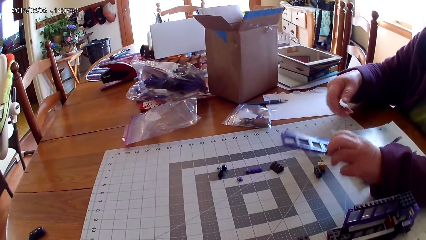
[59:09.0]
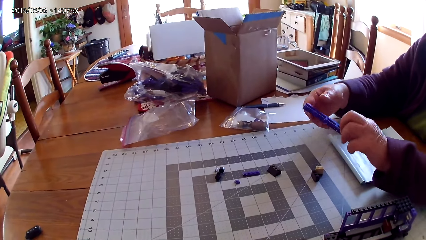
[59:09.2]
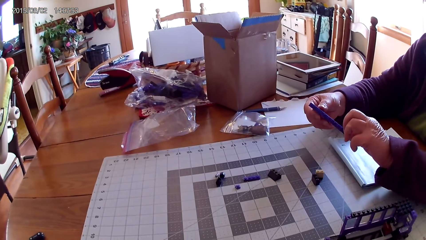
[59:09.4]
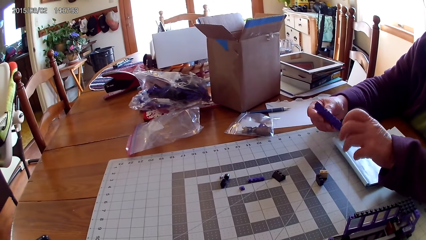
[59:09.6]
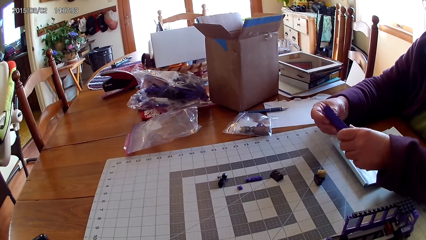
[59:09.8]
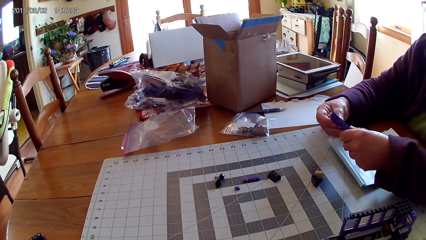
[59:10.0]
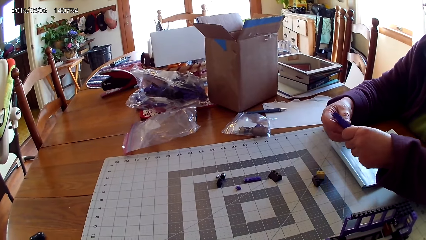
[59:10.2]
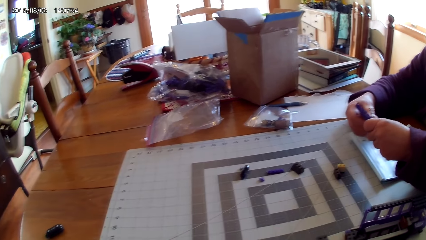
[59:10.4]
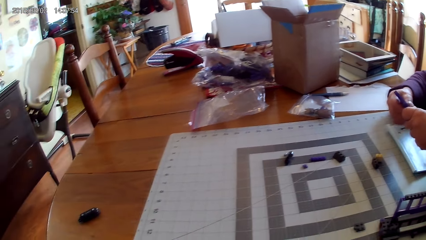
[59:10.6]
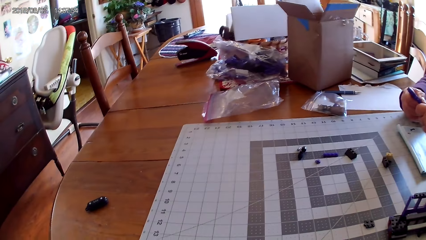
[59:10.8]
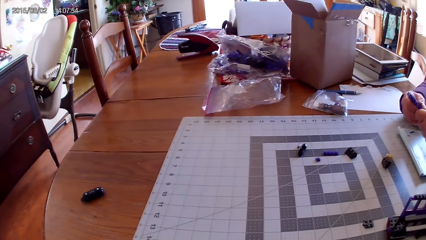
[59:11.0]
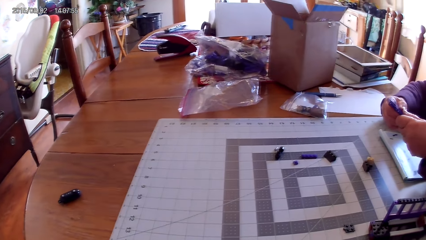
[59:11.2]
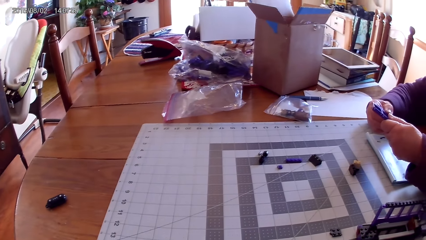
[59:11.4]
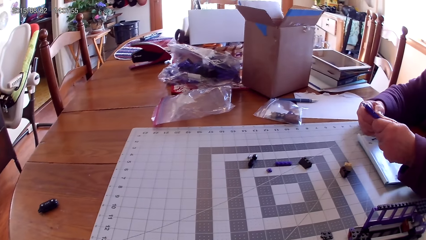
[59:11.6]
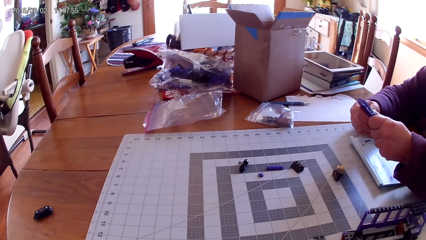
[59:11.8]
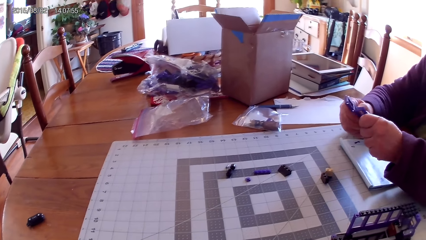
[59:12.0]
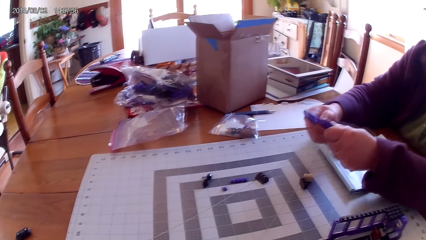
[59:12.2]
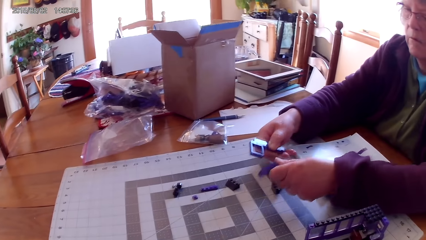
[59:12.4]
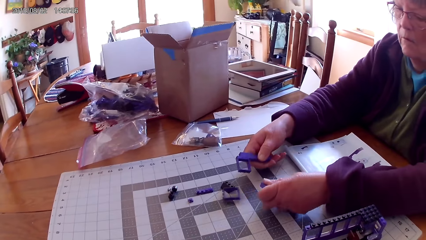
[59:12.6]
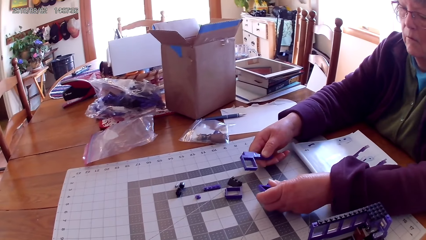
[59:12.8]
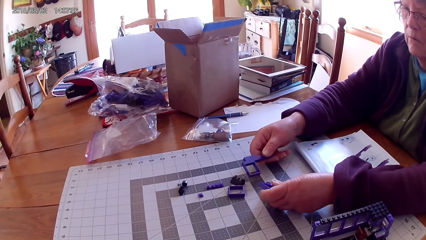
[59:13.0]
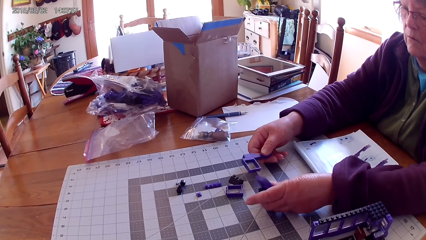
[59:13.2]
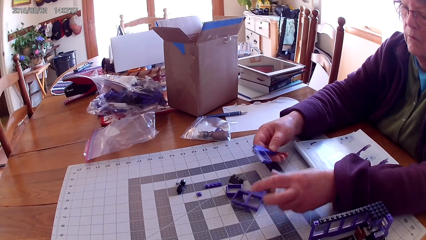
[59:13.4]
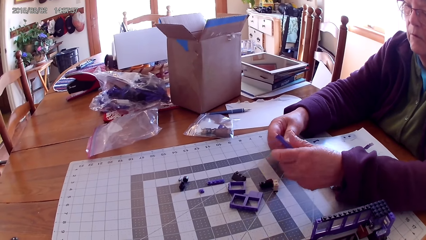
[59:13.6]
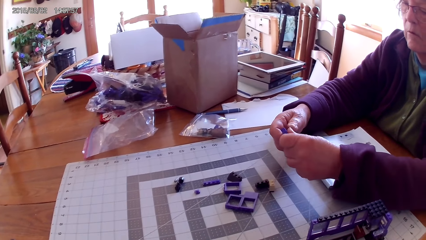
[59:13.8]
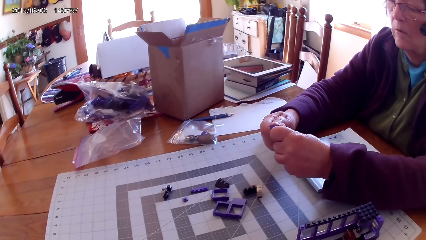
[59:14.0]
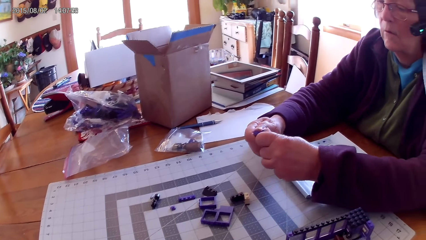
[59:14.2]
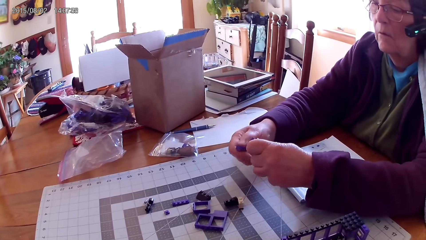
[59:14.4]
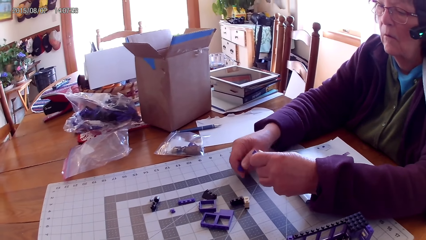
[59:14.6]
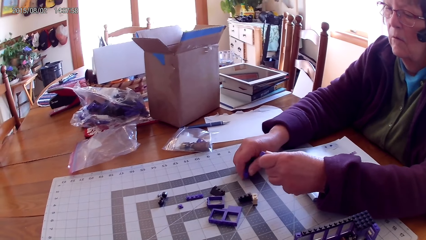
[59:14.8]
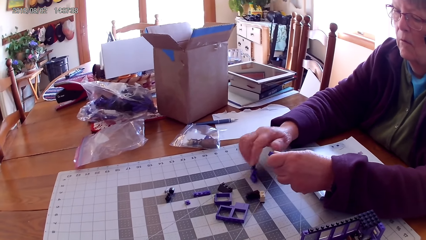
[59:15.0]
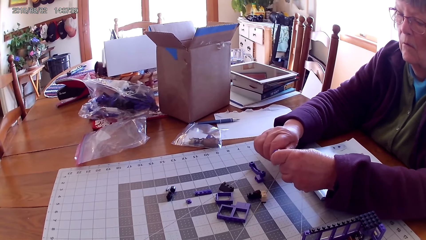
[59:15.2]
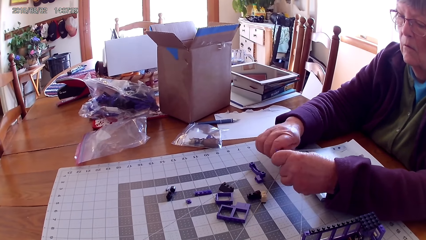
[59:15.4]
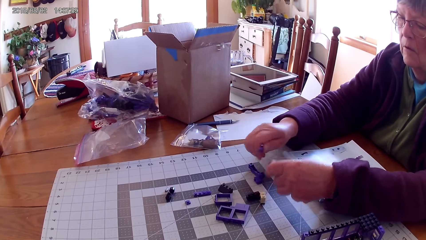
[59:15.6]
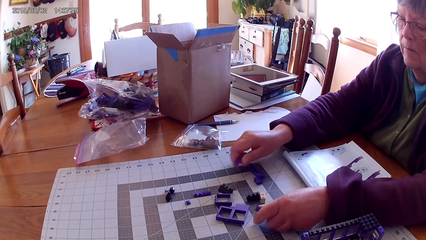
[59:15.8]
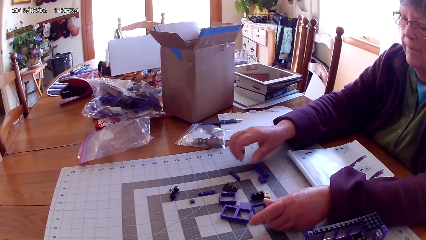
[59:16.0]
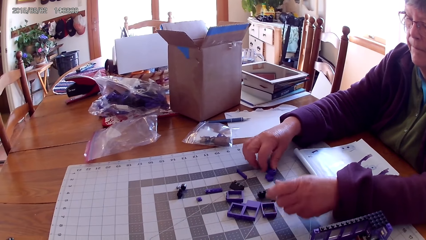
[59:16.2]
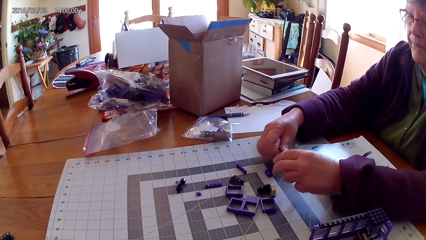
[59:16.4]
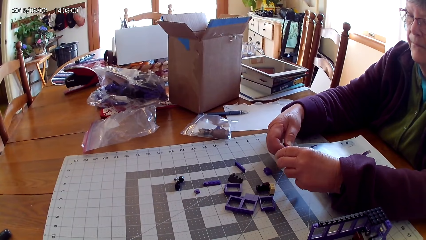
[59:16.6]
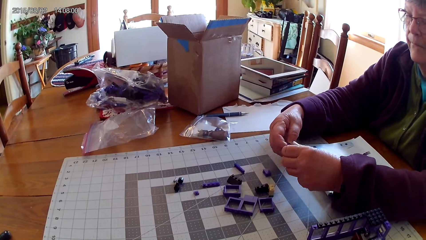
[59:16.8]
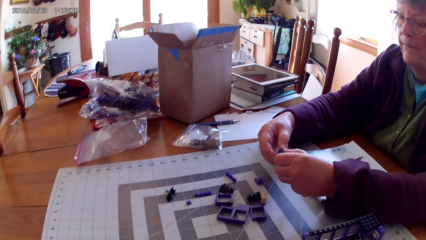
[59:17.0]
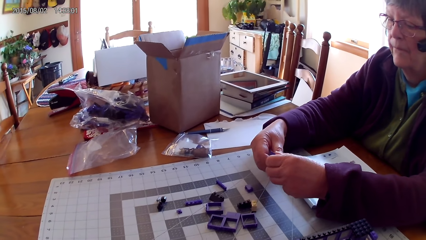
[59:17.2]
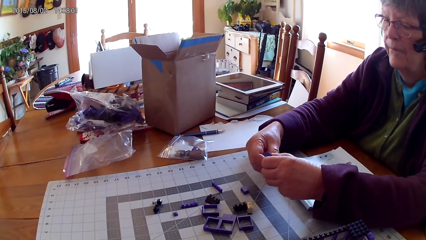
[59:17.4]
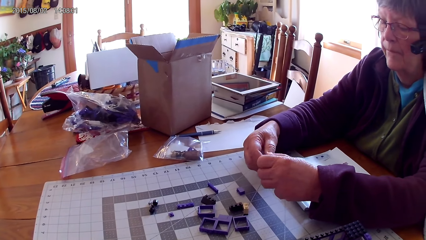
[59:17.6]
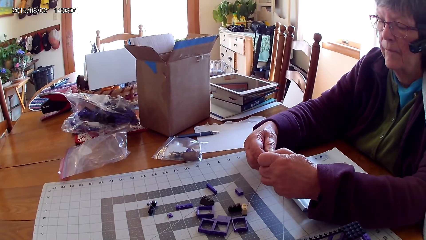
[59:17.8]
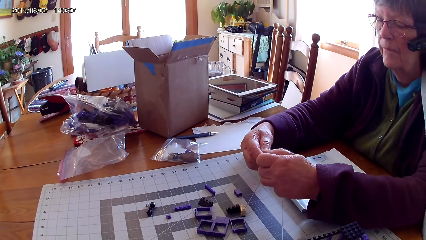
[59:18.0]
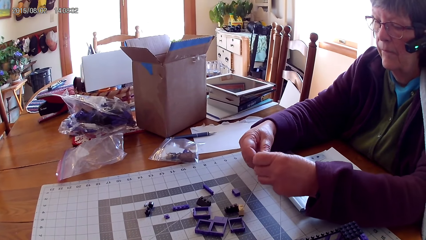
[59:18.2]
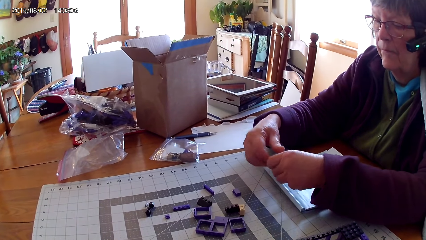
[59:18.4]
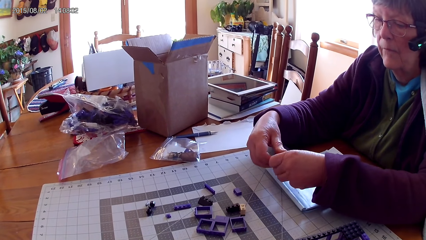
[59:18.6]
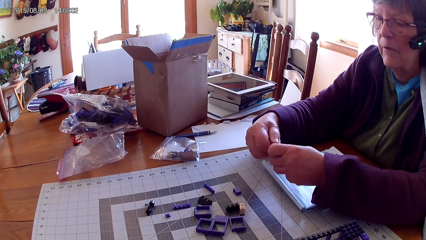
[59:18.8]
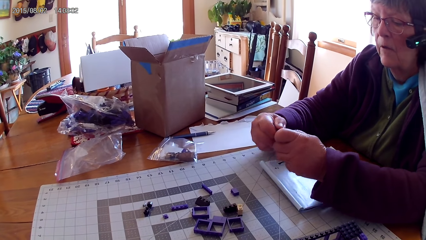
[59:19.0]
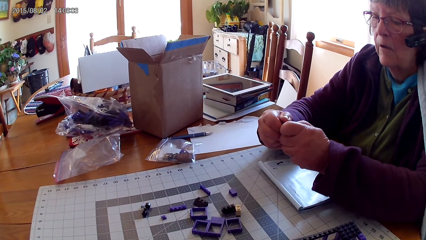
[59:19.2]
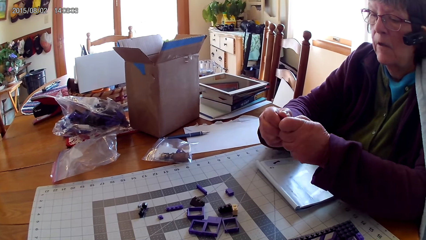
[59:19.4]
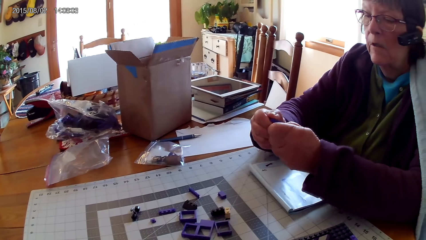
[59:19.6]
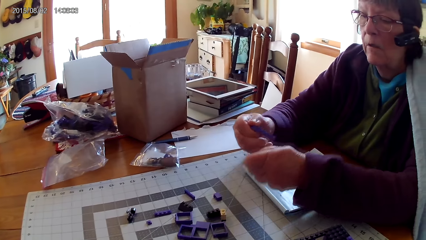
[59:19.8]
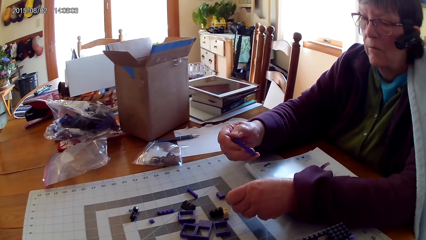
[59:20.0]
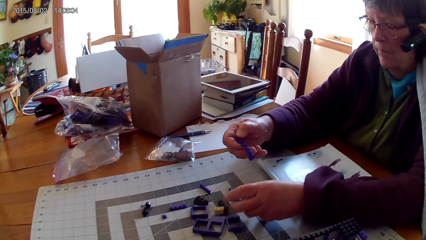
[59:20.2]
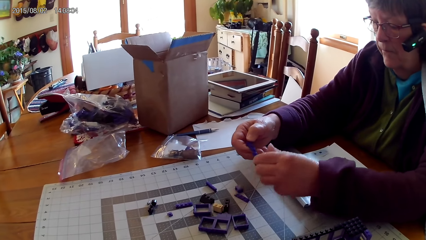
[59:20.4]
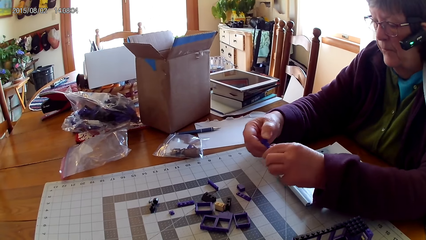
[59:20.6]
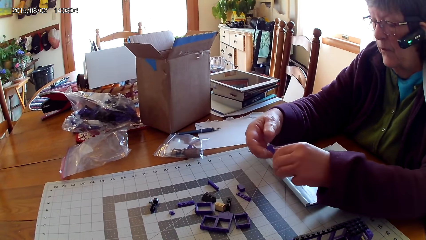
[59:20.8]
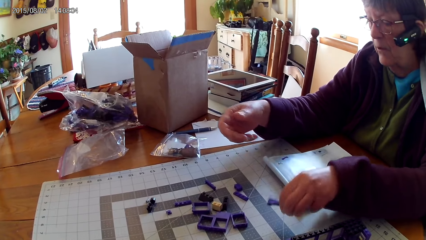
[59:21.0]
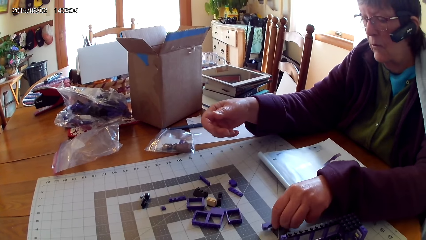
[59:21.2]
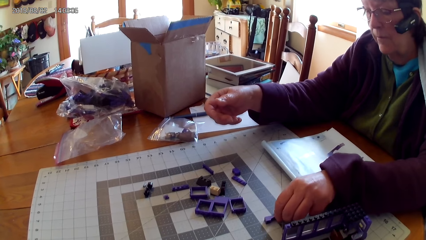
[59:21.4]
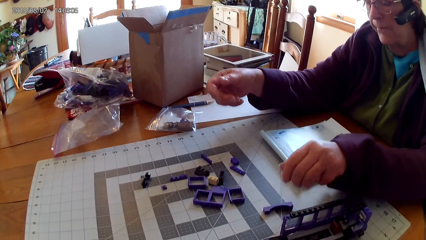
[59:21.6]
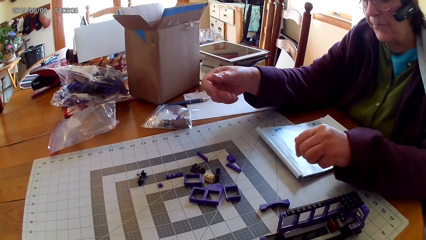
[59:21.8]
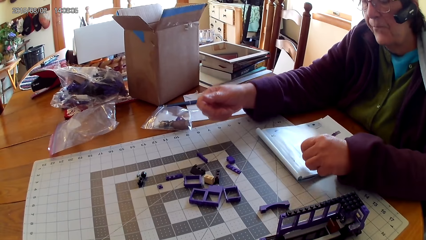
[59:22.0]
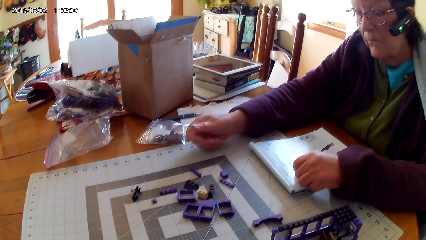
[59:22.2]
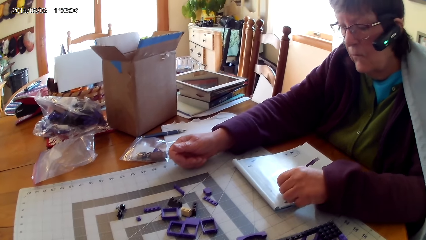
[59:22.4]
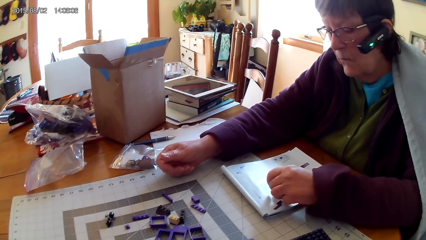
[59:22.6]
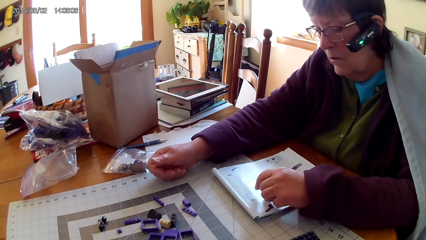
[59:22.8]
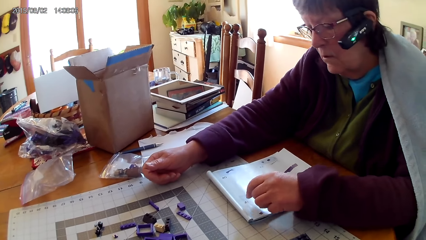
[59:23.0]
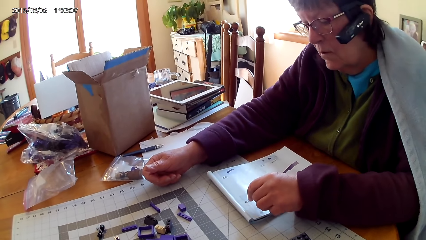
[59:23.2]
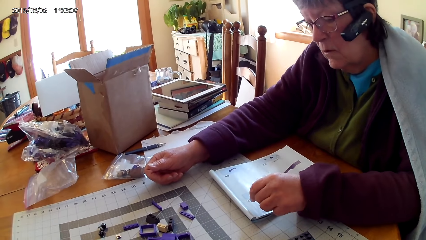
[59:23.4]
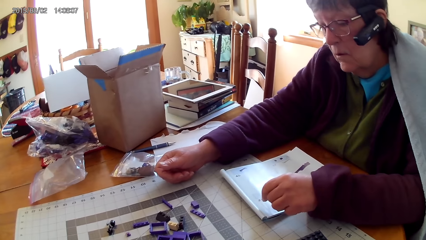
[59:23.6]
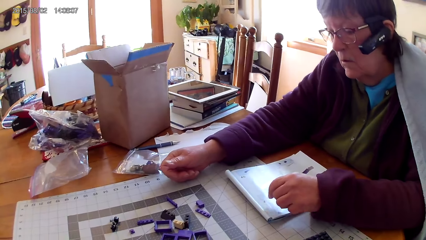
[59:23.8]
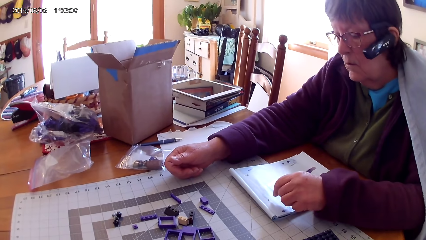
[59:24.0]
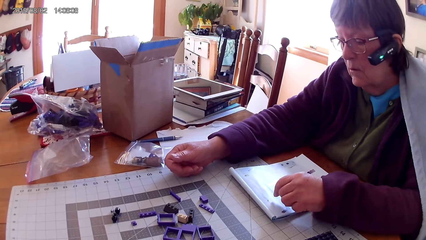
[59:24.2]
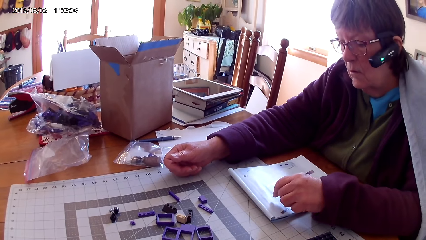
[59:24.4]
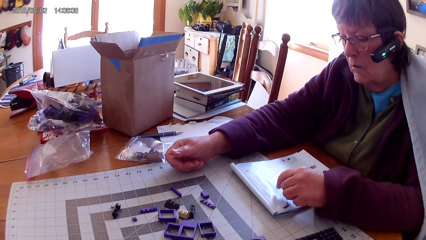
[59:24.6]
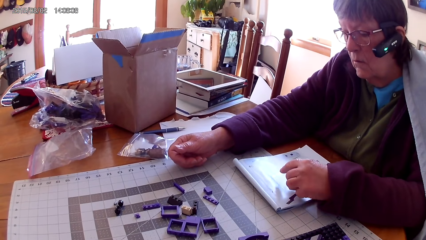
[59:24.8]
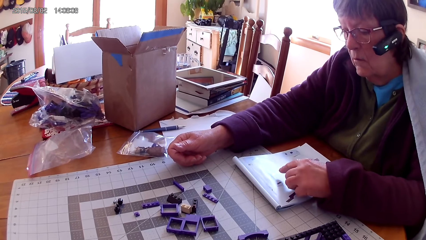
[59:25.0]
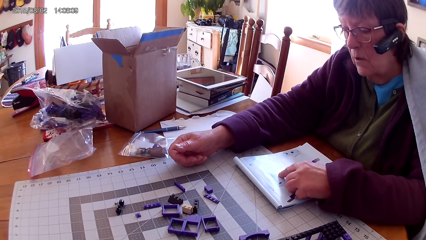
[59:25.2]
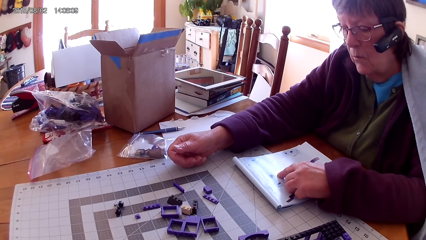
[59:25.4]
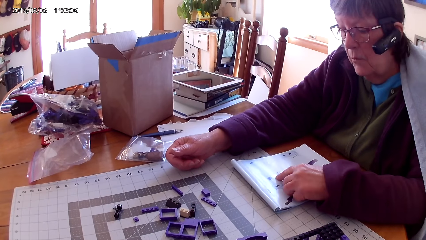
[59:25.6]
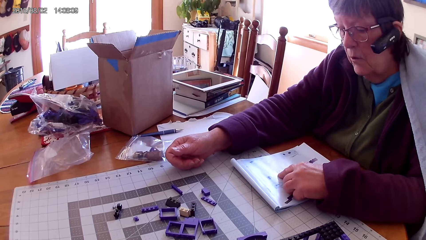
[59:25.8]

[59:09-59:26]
A lady picks up the lego piece from the table. The lady separates the plastic interlocking blocks, holds the lego piece and places the lego piece on the table. The lady holds the lego piece and places the lego piece on the table. The lady picks up the lego piece, fixes the lego piece and places the lego piece on the table. The lady places the lego piece on the table again. The lady points at a drawing on a book and reads the lego book.
